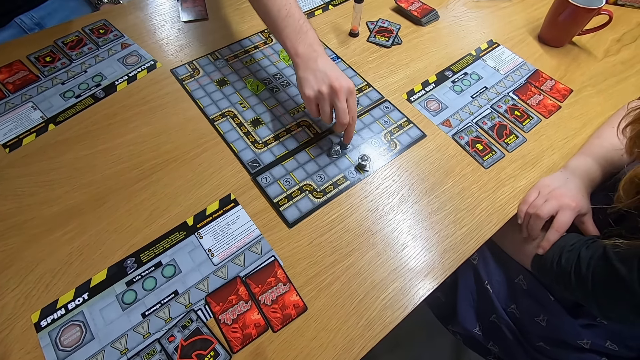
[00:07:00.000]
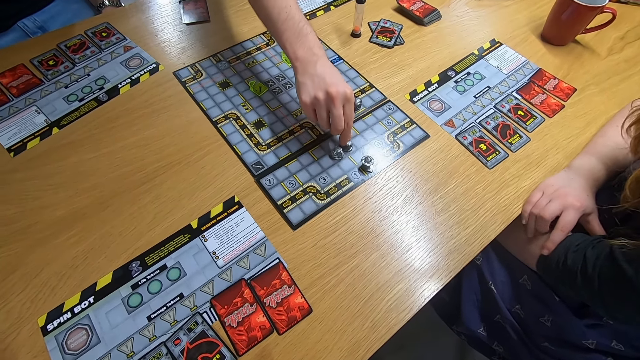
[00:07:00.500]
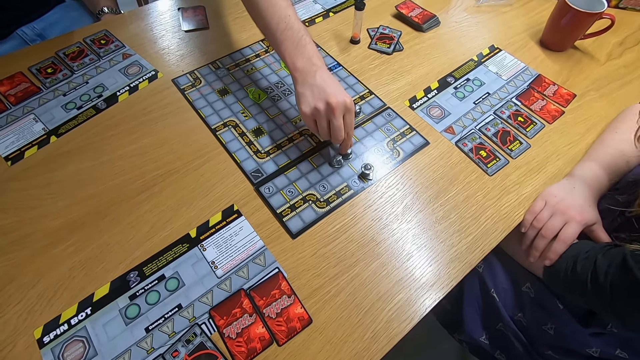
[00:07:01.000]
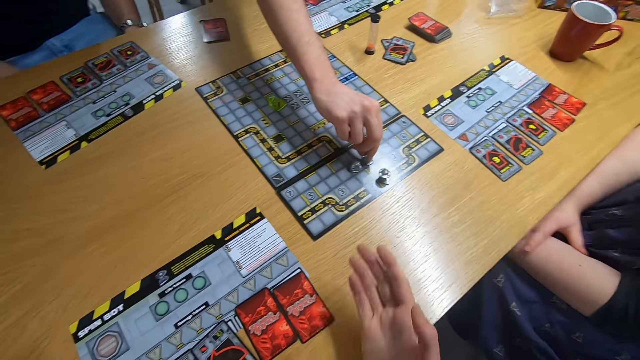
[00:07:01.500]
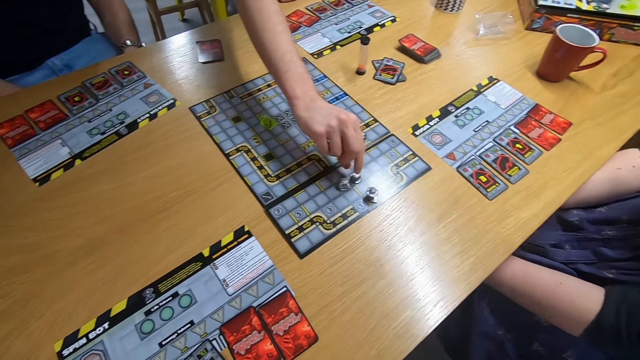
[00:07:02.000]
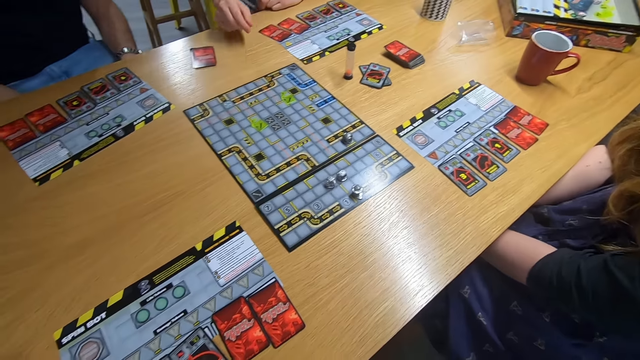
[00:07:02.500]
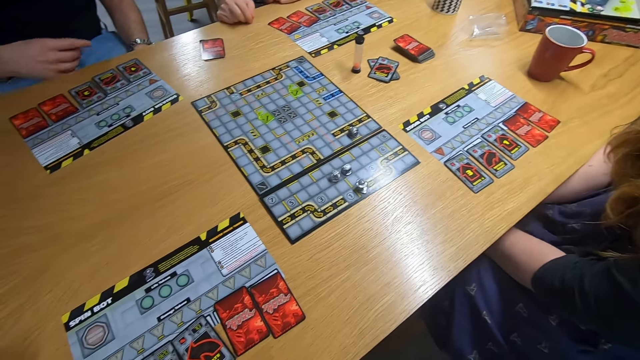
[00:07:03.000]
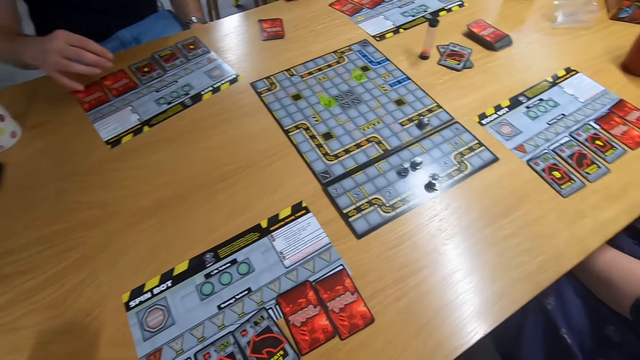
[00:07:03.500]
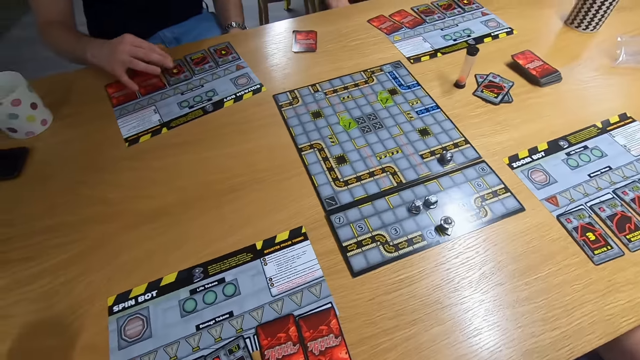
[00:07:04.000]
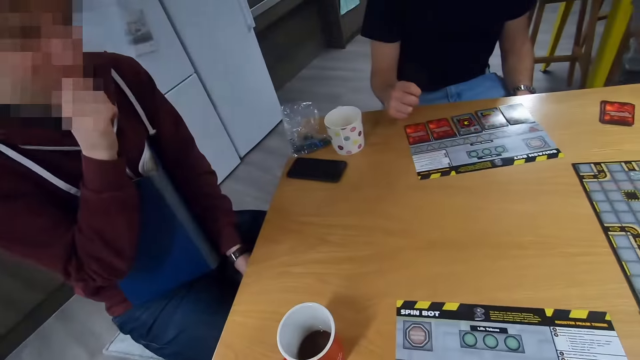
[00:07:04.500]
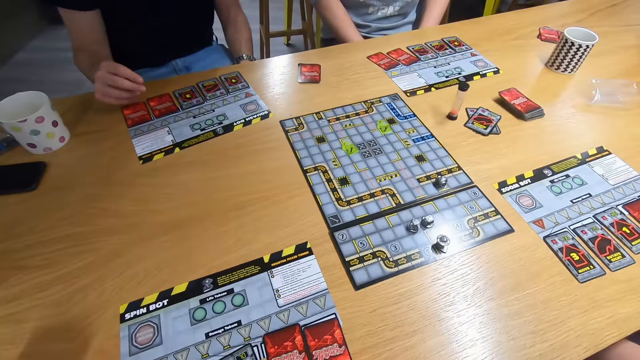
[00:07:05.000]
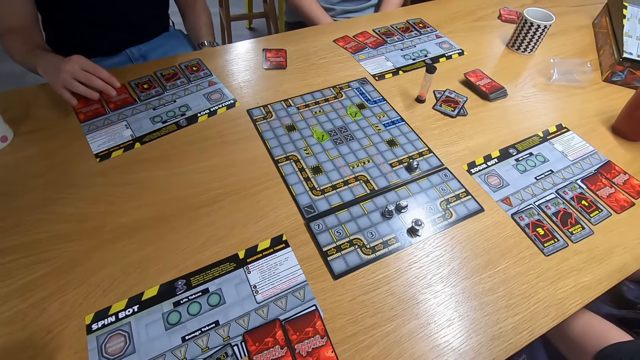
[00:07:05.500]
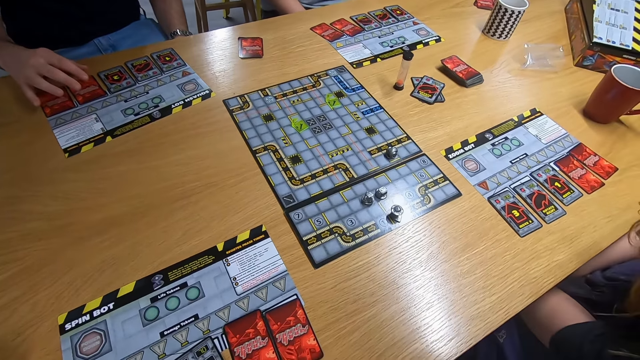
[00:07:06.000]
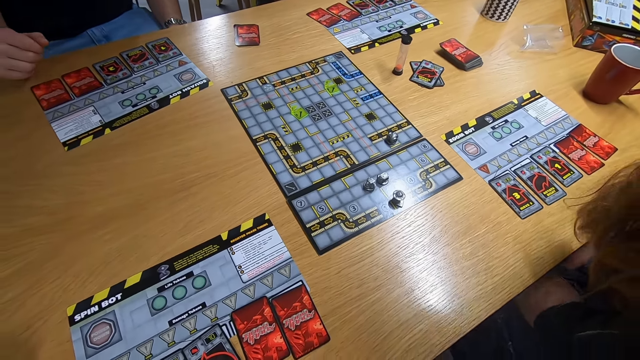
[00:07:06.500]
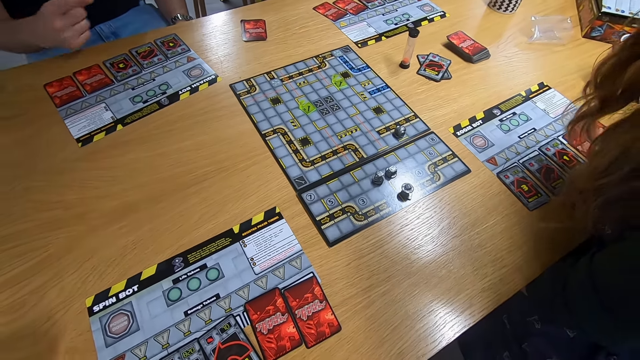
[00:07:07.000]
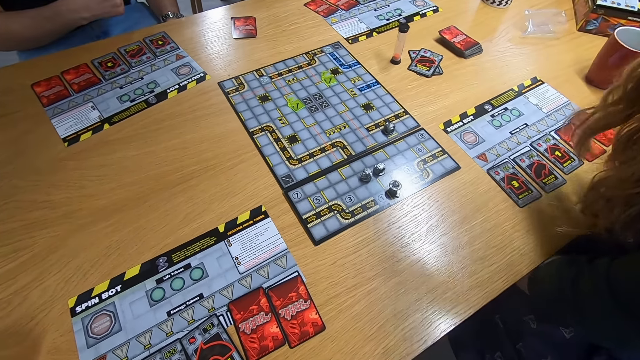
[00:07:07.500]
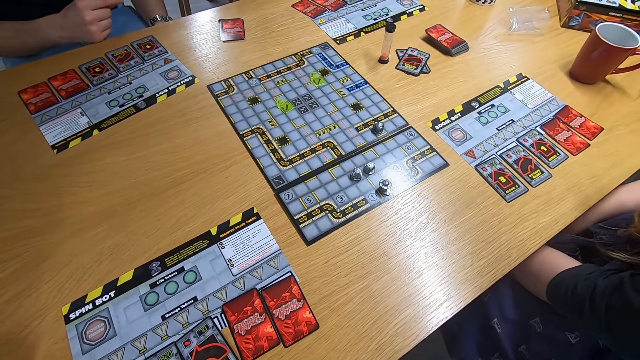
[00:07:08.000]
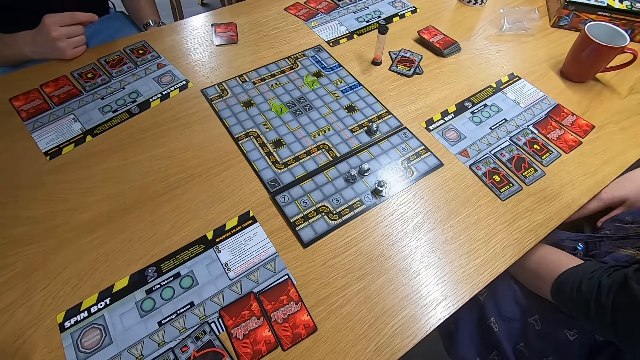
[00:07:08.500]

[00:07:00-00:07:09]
A man plays the board game. The camera wearer stares at another man. They stare at the board game.

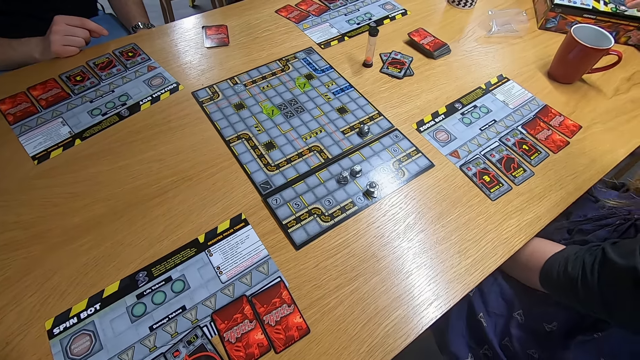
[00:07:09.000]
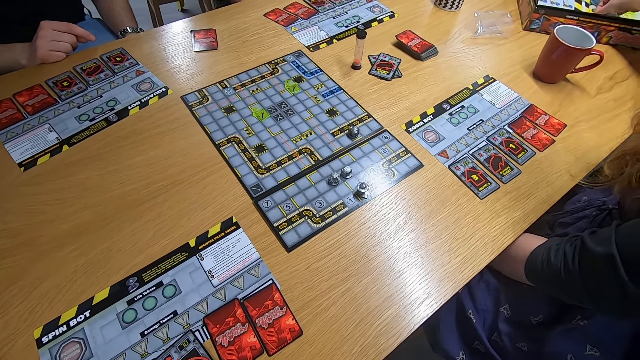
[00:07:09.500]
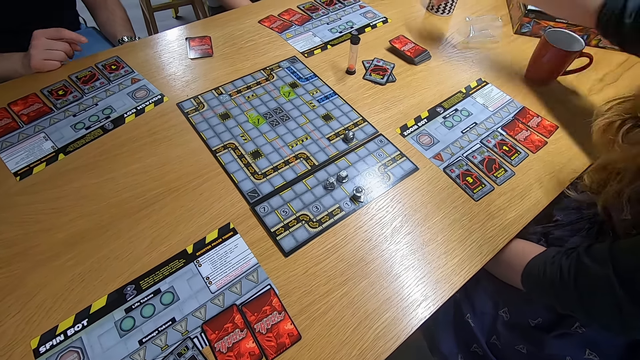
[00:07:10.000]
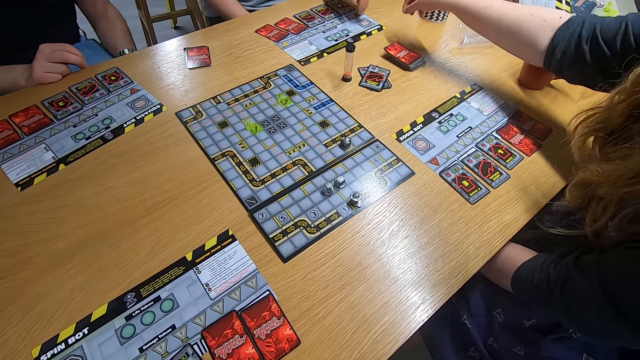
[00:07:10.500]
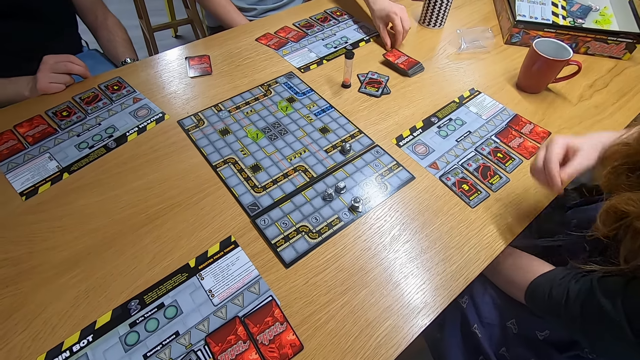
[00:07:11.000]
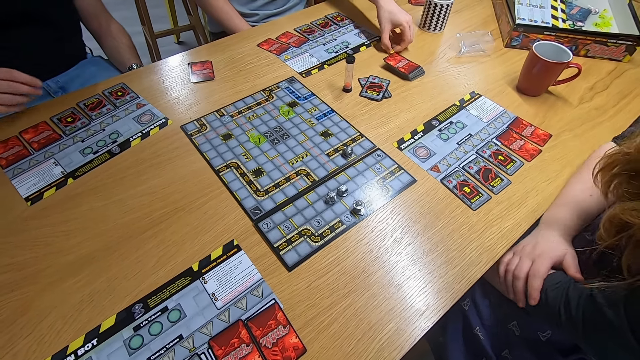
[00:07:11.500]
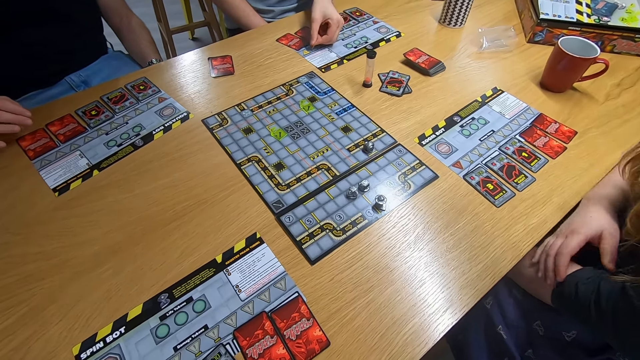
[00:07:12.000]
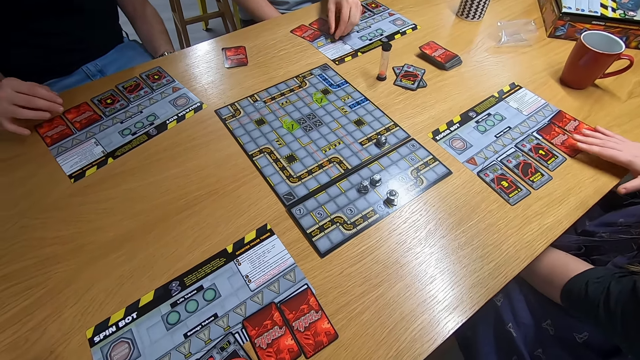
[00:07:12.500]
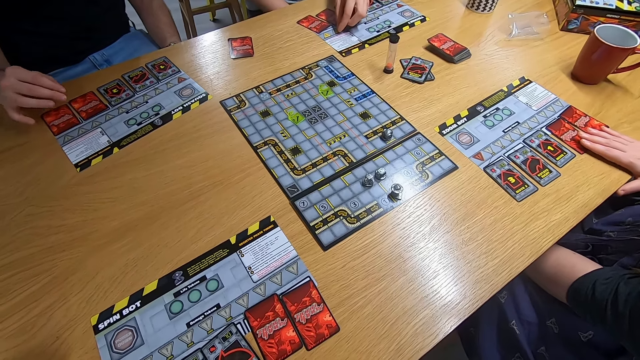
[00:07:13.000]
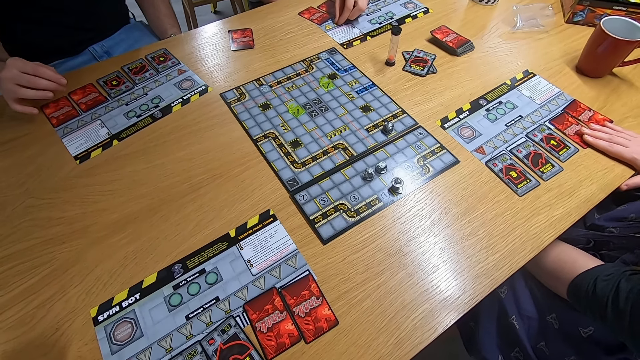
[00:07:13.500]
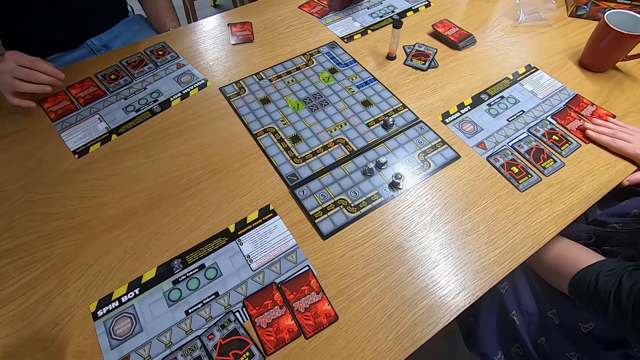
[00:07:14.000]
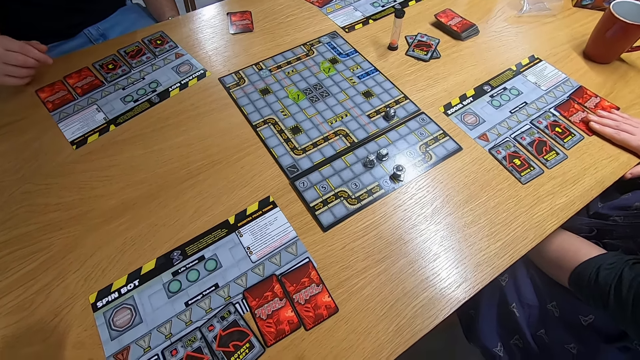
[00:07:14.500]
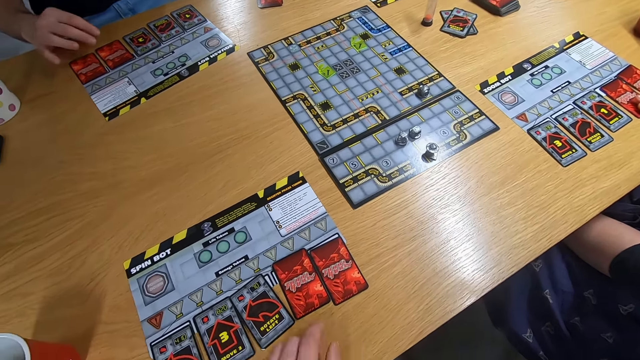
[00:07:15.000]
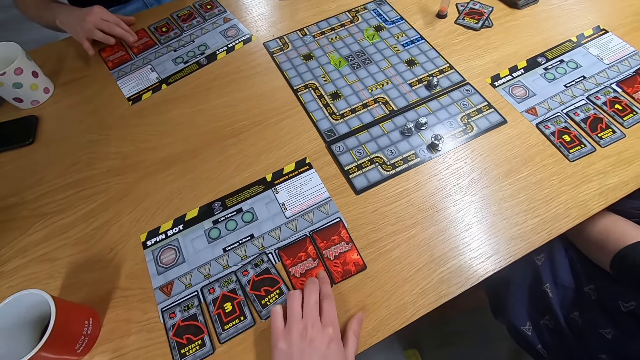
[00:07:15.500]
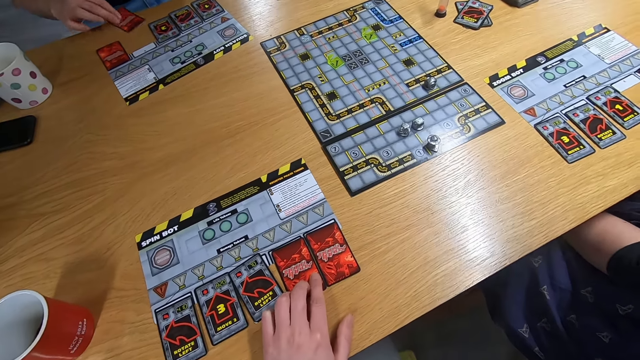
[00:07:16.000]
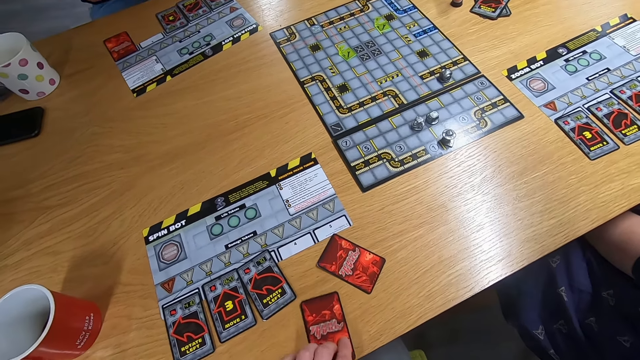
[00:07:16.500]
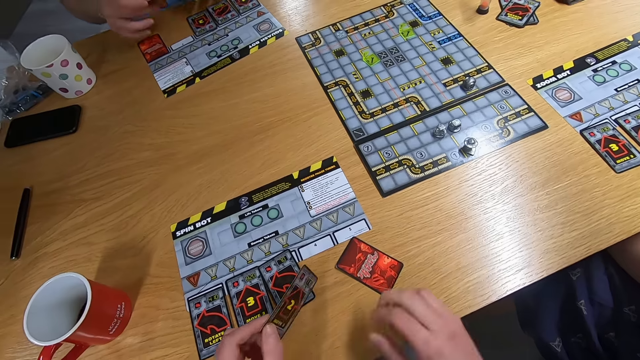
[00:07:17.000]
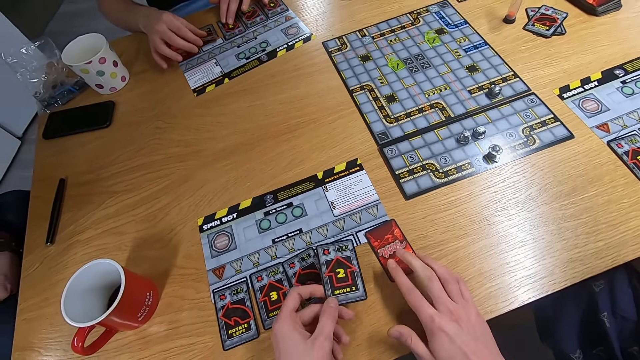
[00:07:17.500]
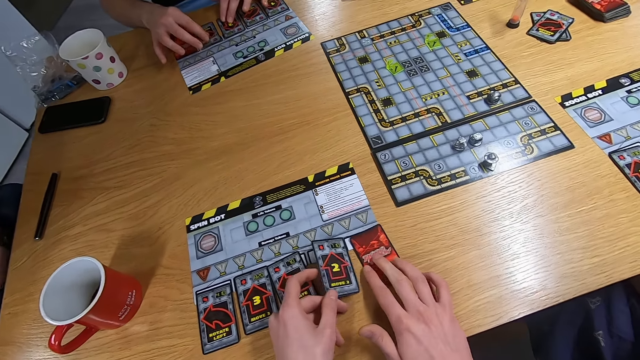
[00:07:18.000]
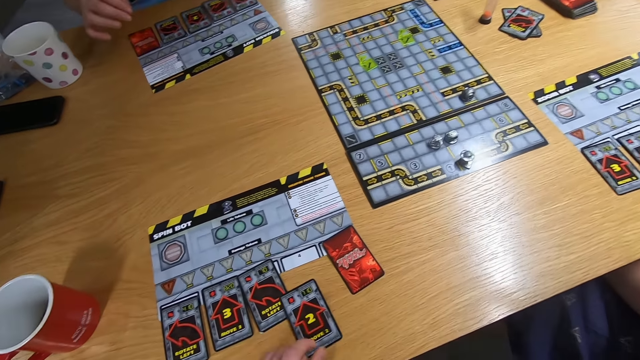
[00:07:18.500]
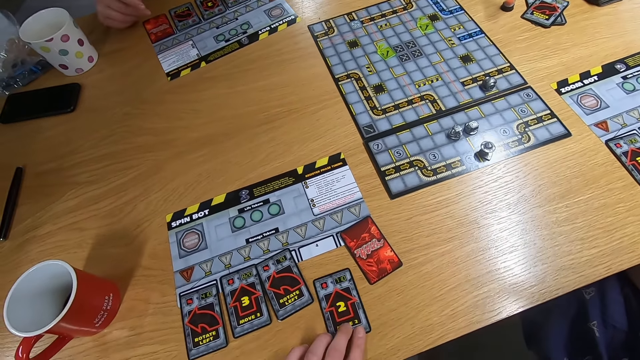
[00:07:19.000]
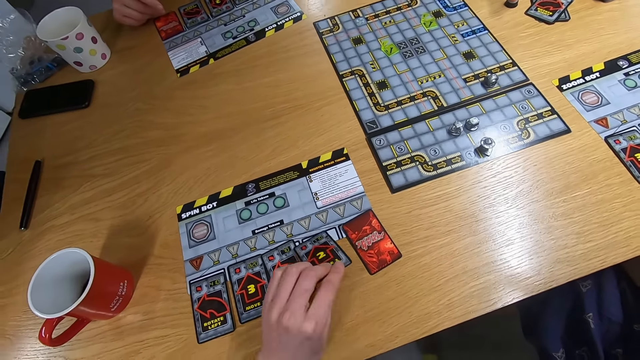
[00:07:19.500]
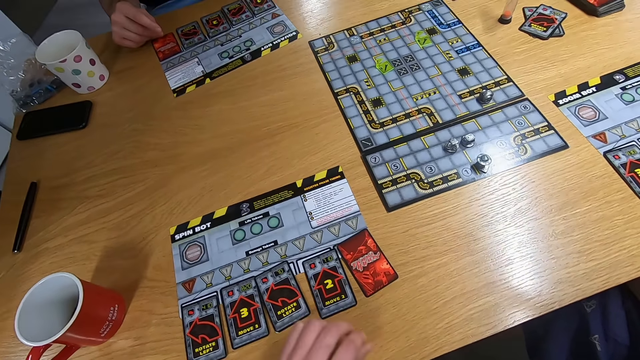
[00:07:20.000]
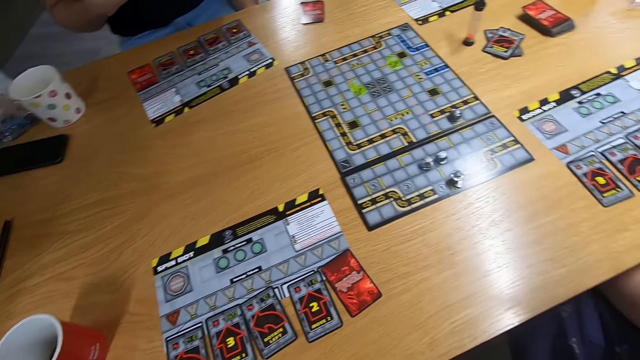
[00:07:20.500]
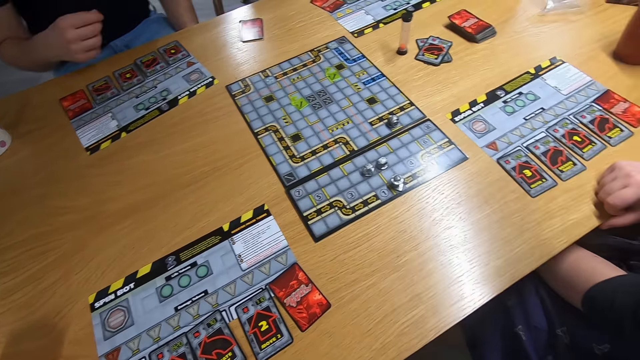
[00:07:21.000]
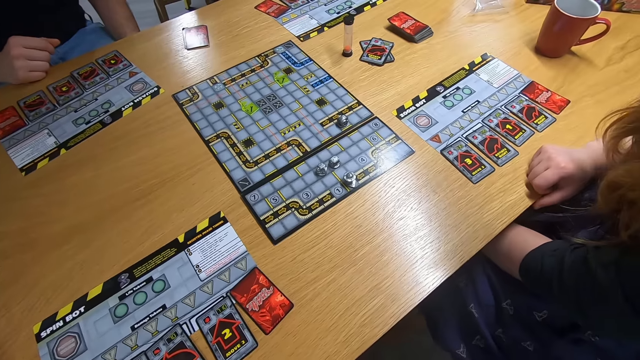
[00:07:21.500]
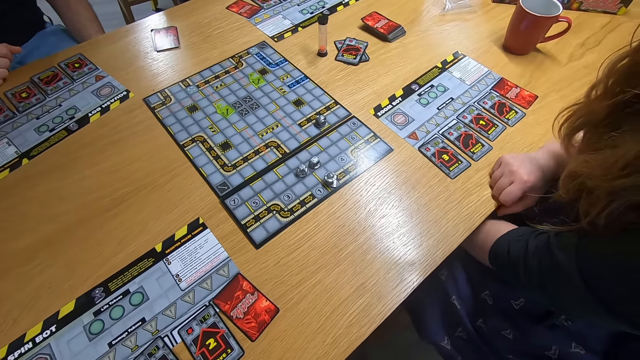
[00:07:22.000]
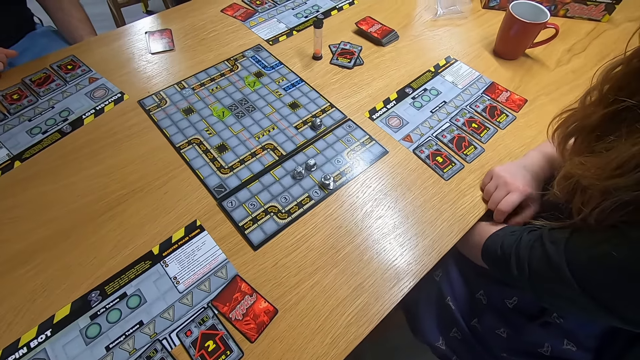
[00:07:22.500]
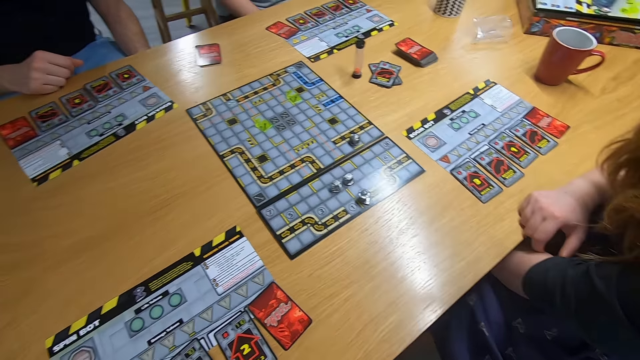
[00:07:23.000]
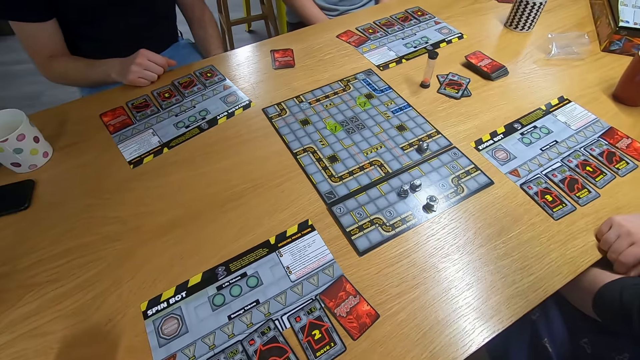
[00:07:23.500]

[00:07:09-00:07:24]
A lady picks something with the right hand and drops something on the desk. A man picks something with the left hand and drops the object on the desk. The camera wearer stares at the board game. The lady picks the card. Another man picks the card with the right hand. The camera wearer picks the card with the left hand. The other man drops the card on the desk. The camera wearer drops the card on the desk. They stare at the board game.
